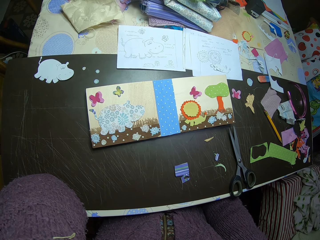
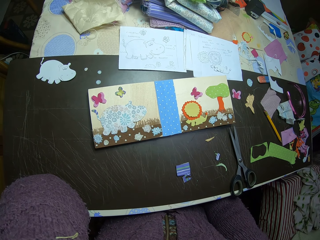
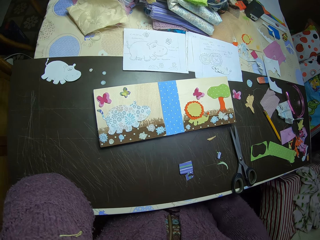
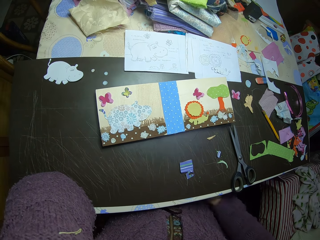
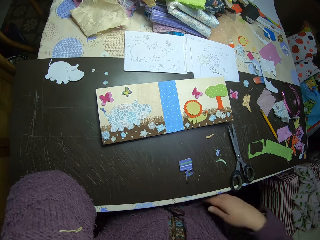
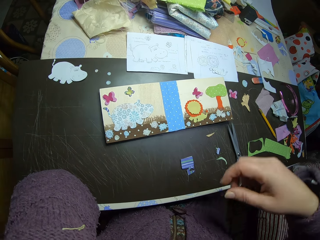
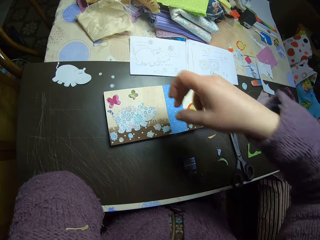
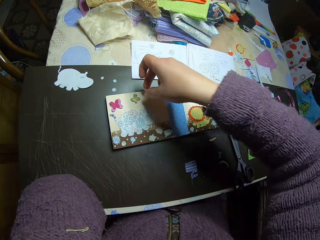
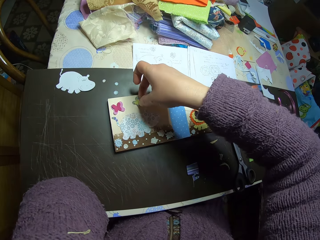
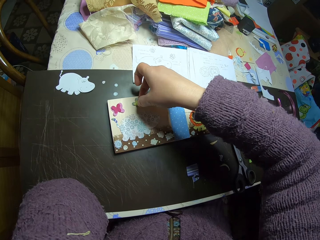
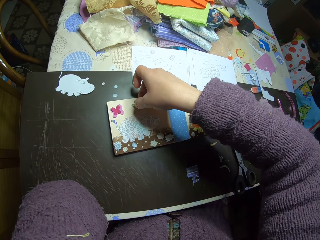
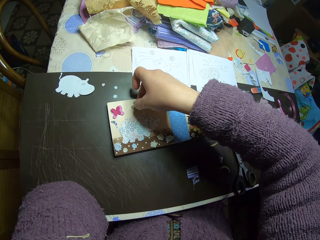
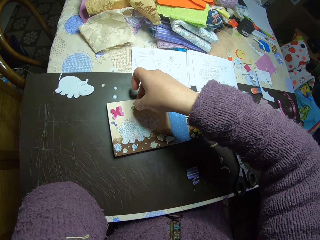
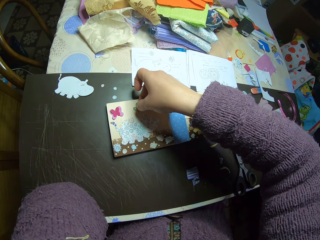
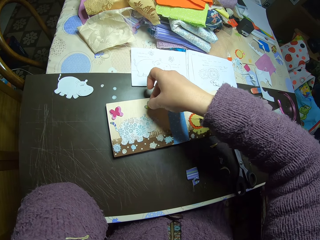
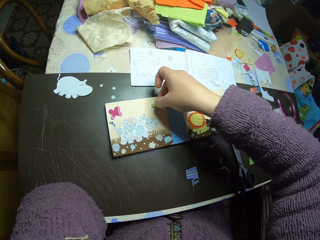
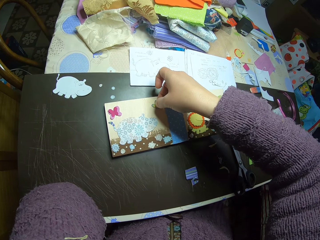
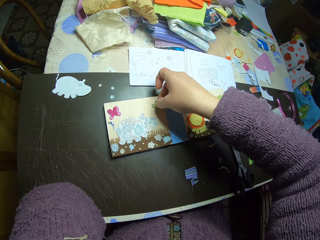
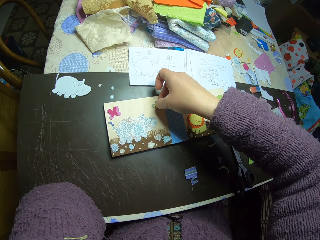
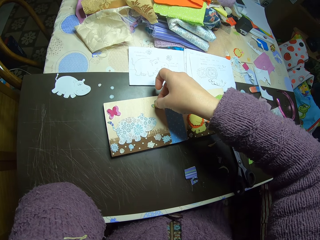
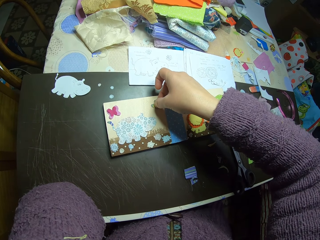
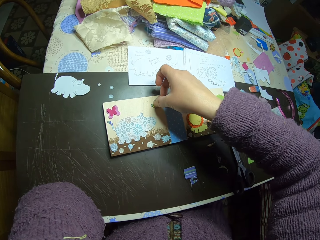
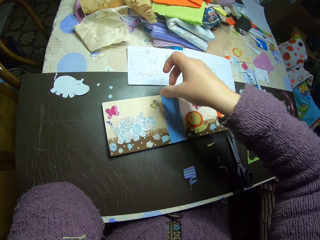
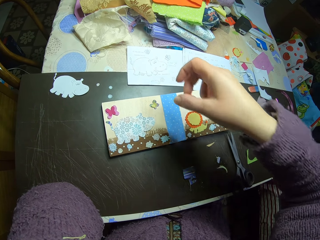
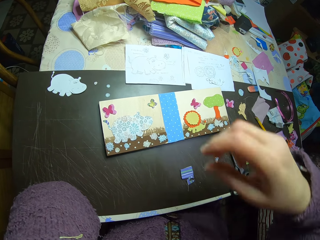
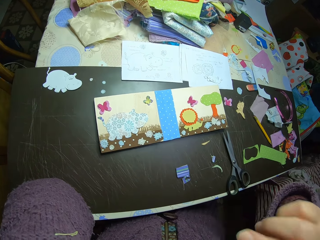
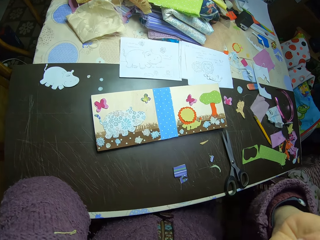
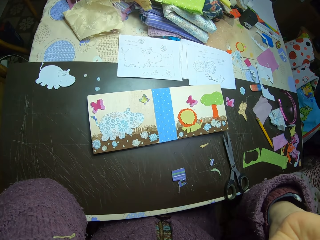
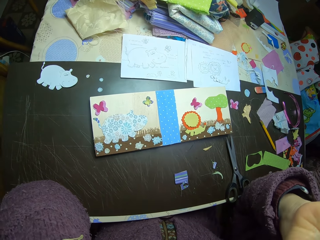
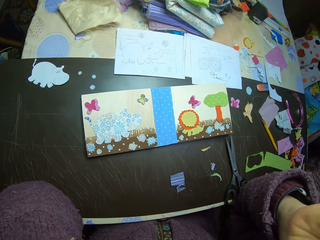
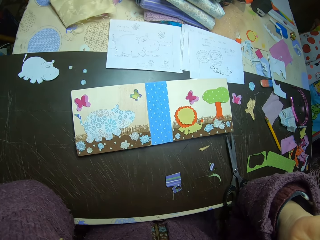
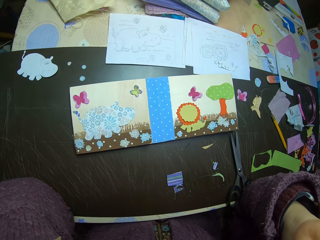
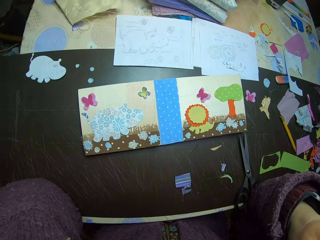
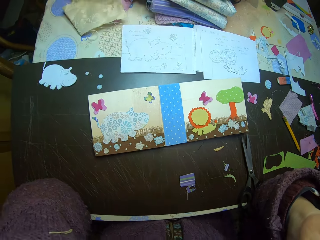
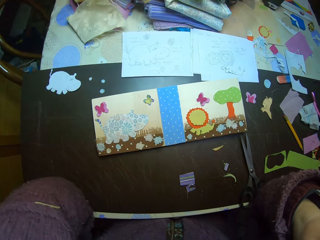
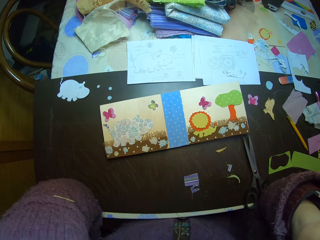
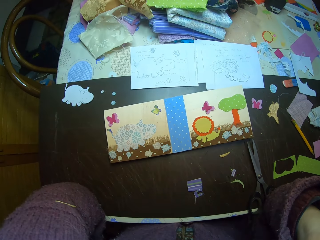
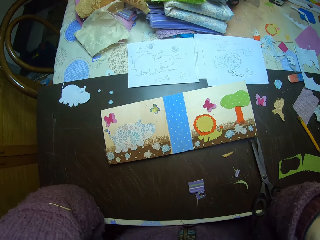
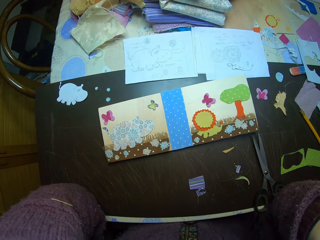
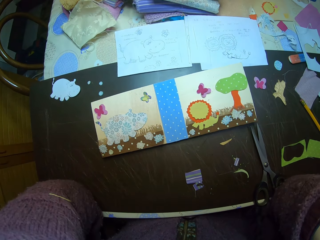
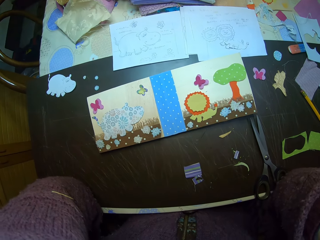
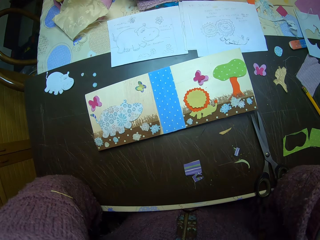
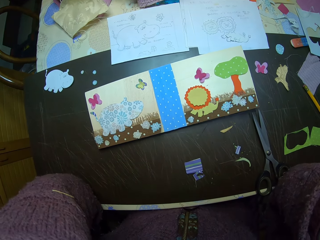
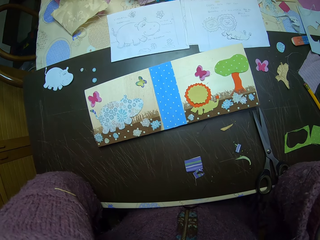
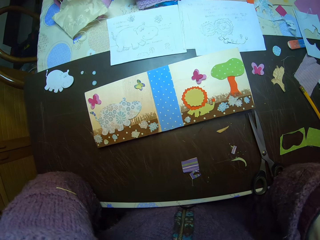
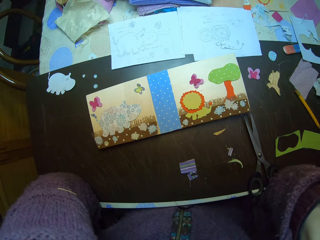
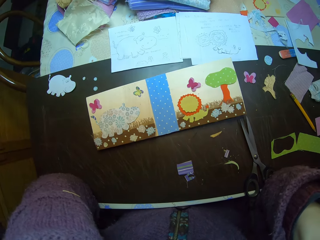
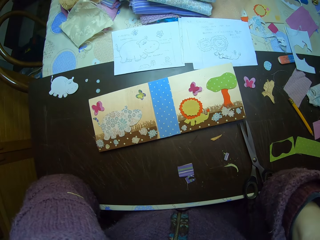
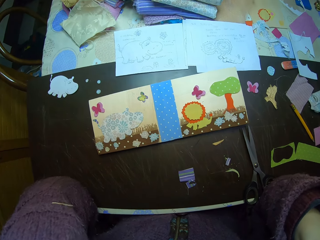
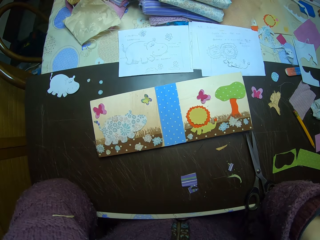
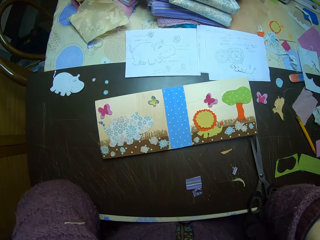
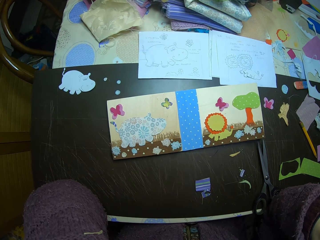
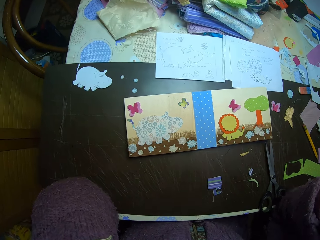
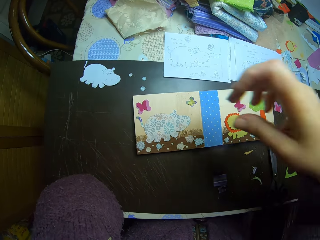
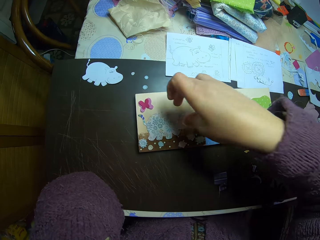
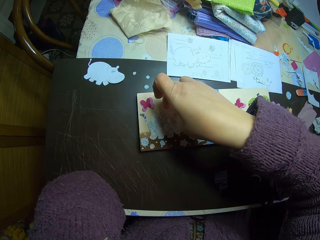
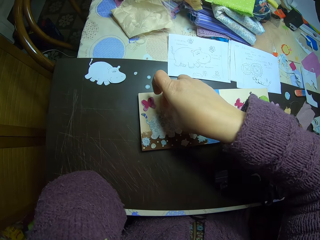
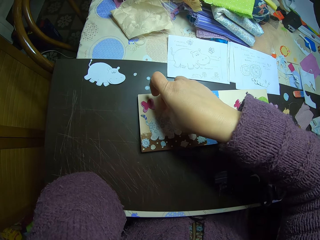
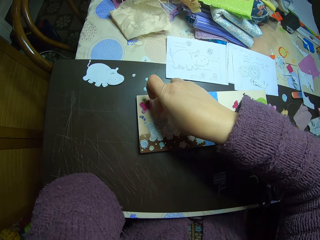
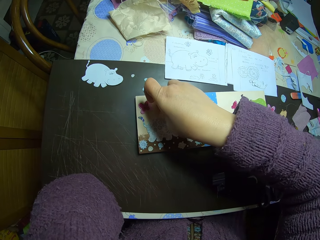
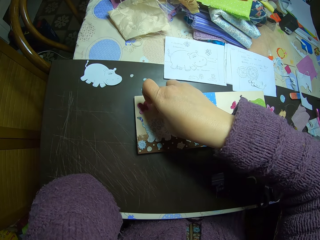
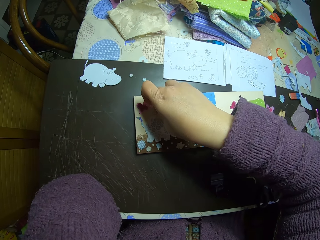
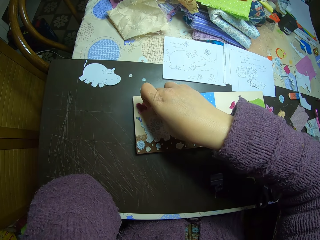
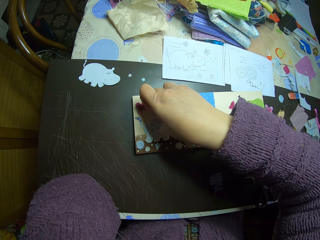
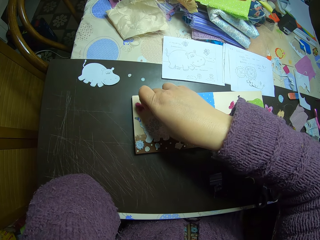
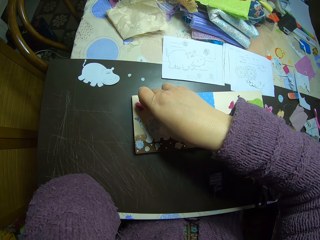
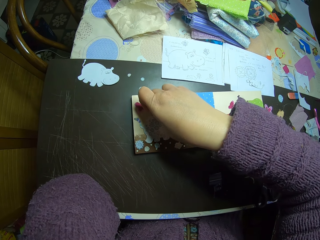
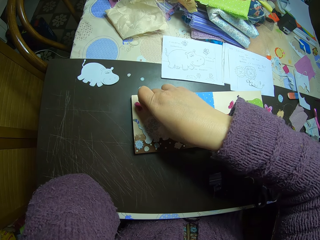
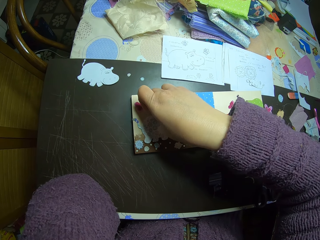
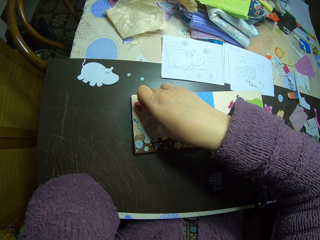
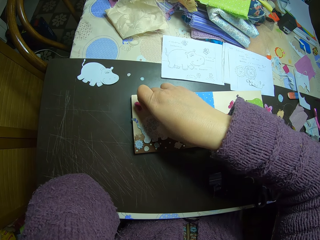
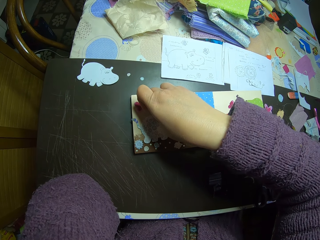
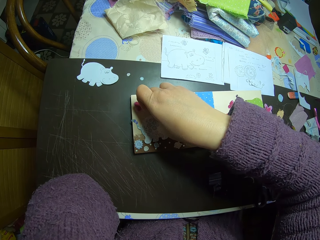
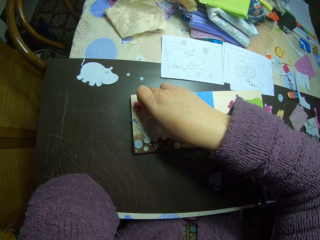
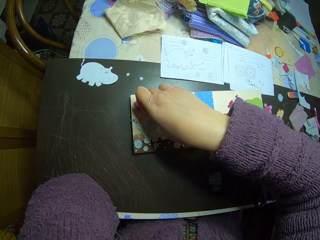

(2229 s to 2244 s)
The camera wearer moves a cut design or piece of cloth on the card with the right hand. They rest the right elbow on the table and look at the manilla paper. They move the design on the card with the right hand and straighten the piece of cloth on the manilla paper.

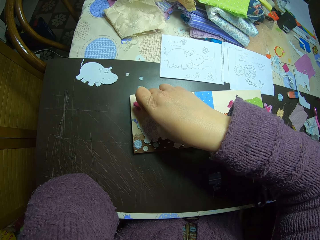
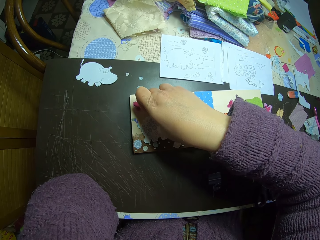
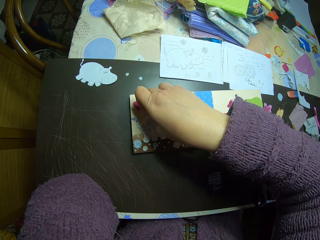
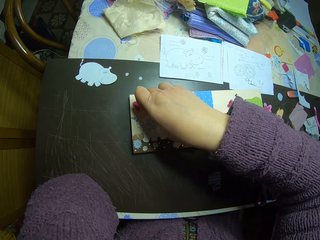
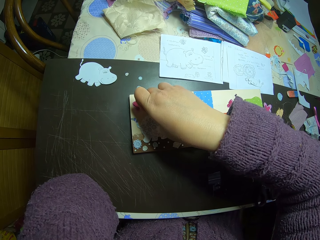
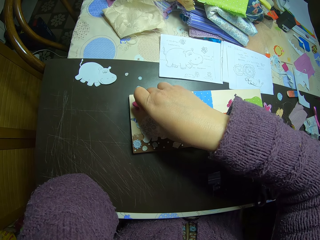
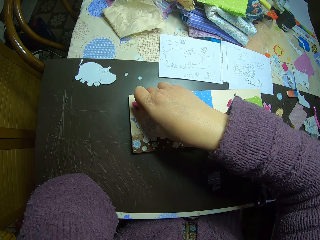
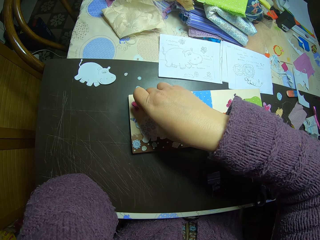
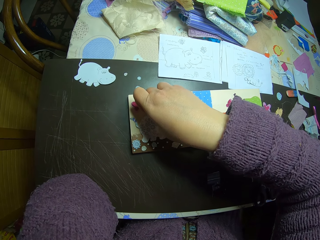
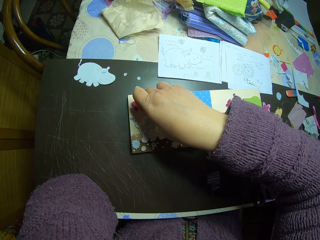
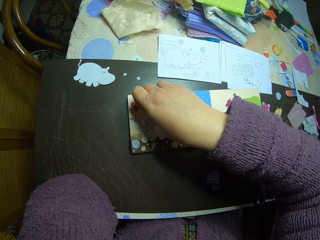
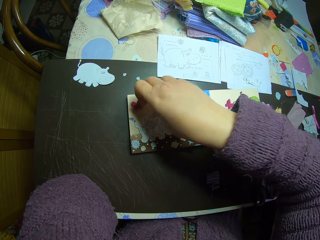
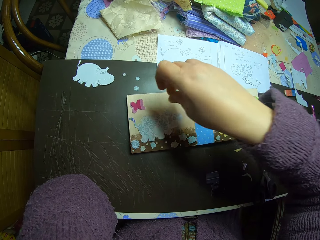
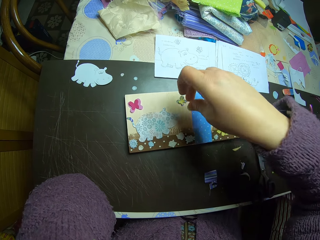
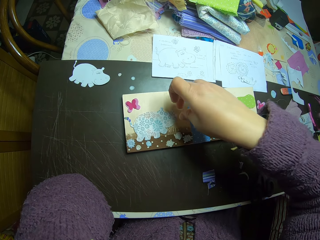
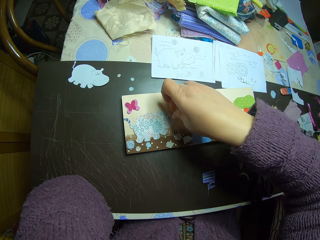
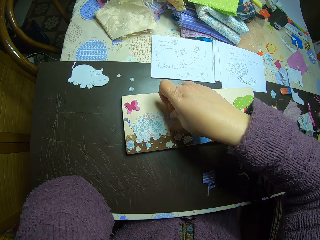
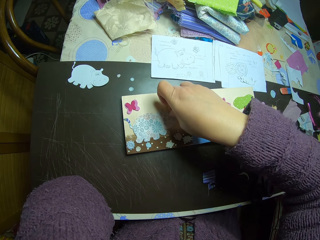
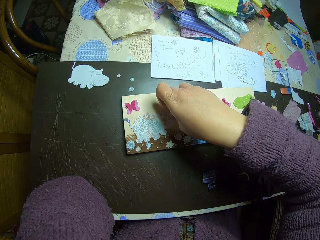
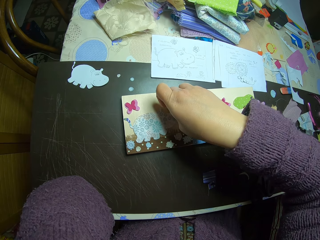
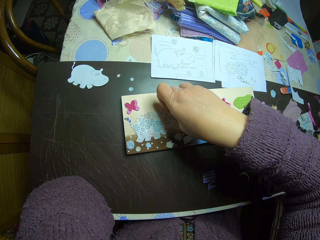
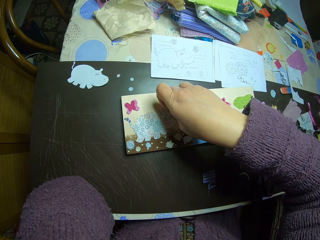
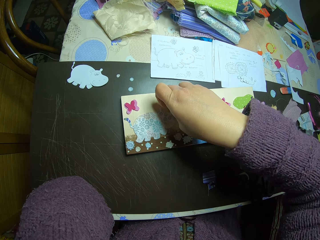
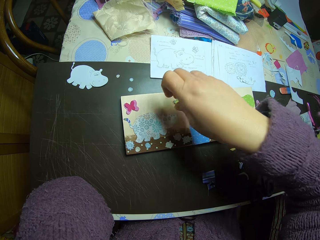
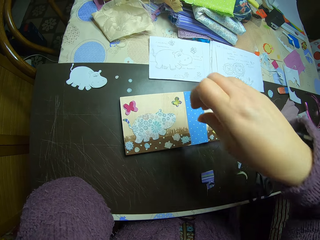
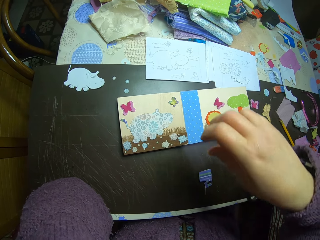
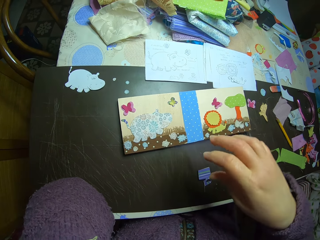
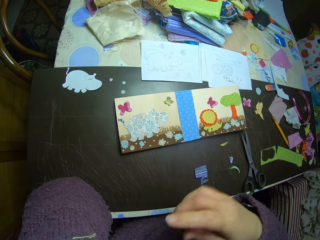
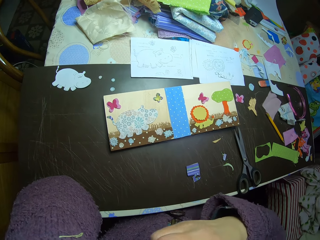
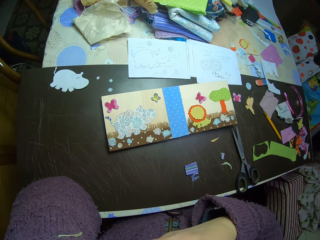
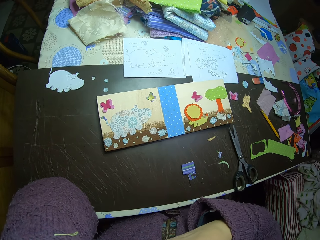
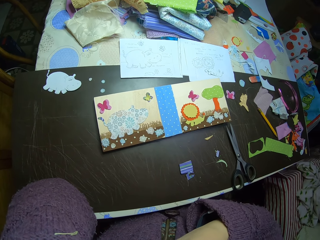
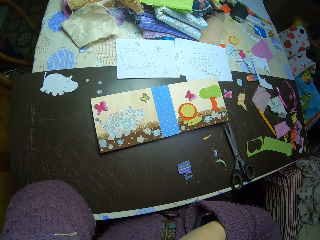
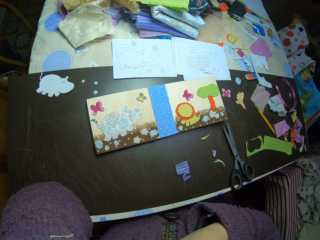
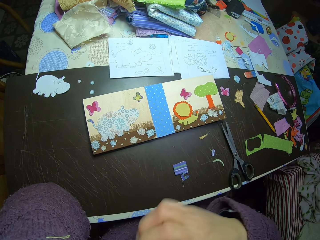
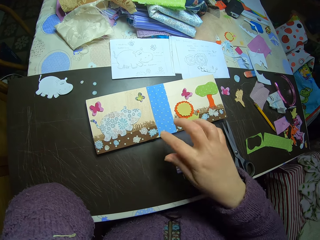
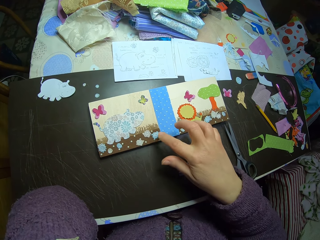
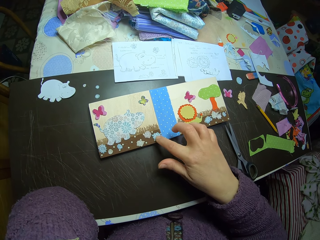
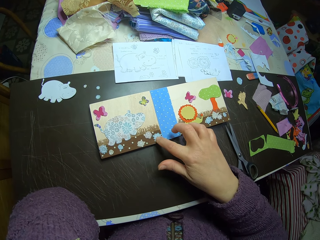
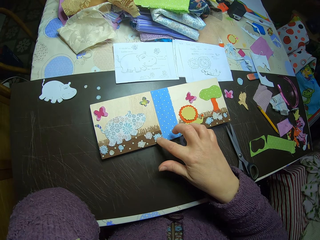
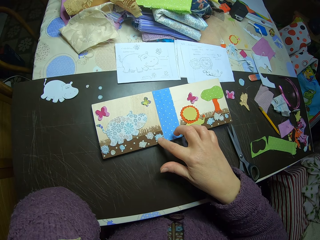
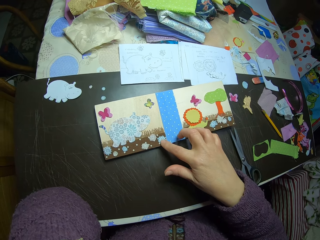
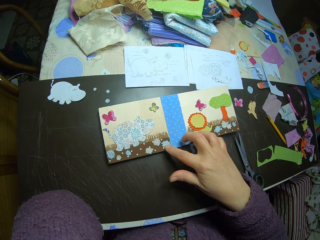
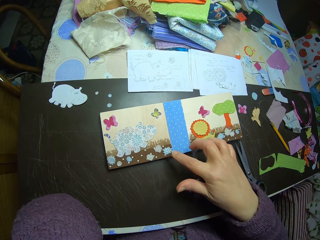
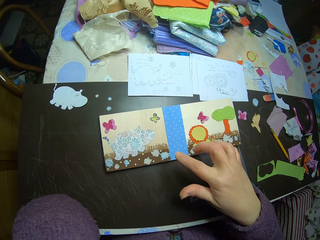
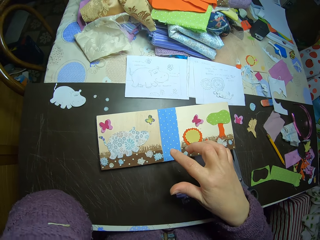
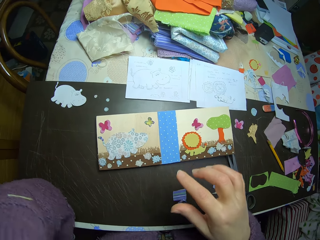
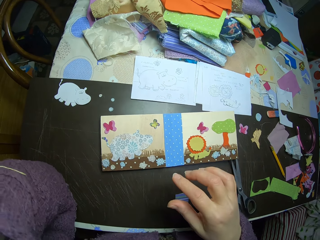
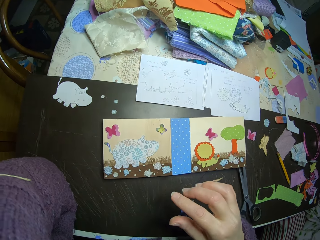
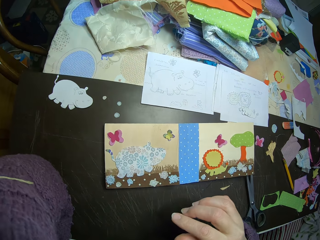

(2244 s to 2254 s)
The camera wearer looks at the manilla paper. They touch the piece of cloth that is in the manilla paper.
